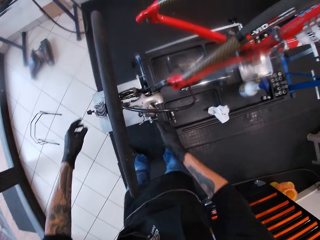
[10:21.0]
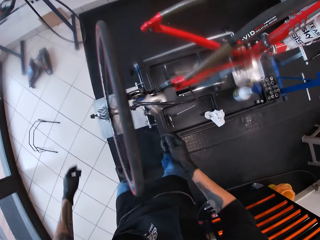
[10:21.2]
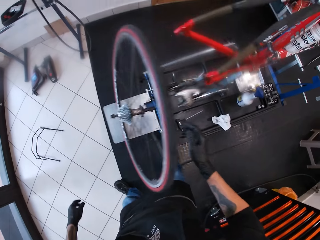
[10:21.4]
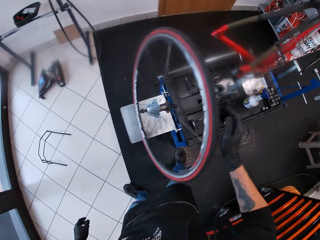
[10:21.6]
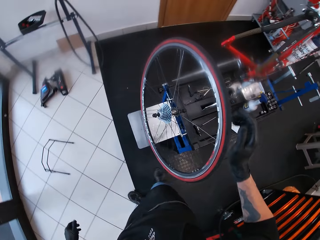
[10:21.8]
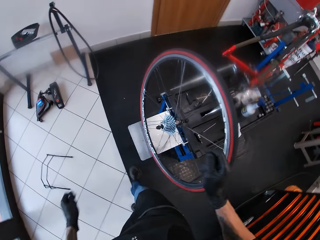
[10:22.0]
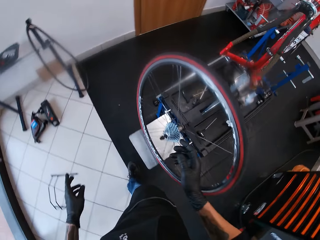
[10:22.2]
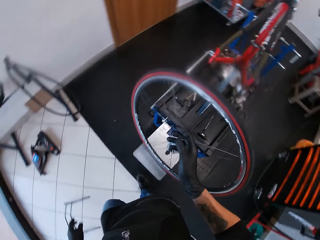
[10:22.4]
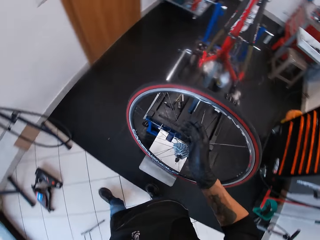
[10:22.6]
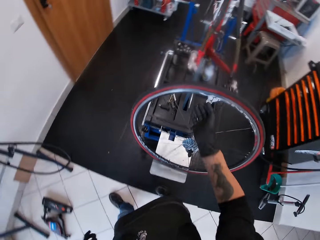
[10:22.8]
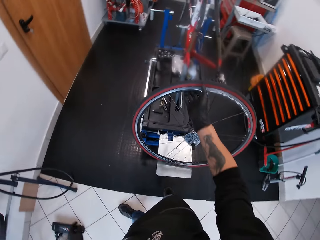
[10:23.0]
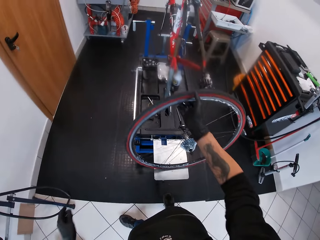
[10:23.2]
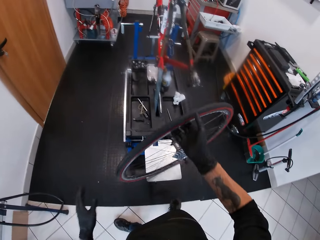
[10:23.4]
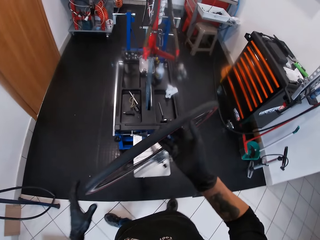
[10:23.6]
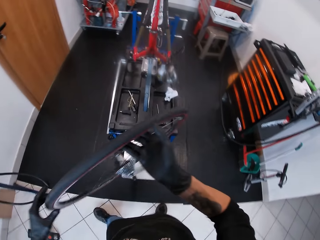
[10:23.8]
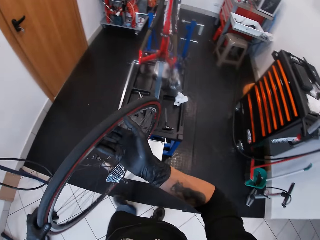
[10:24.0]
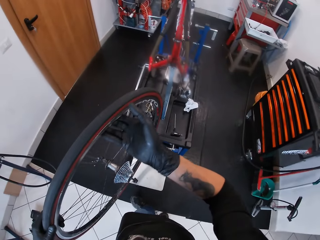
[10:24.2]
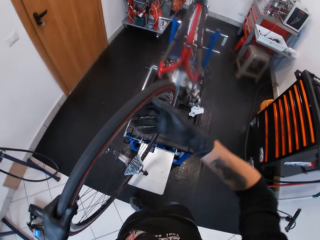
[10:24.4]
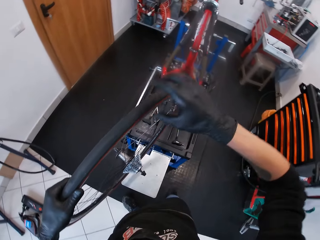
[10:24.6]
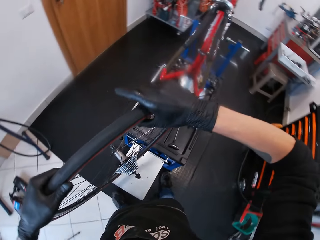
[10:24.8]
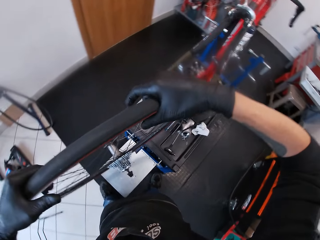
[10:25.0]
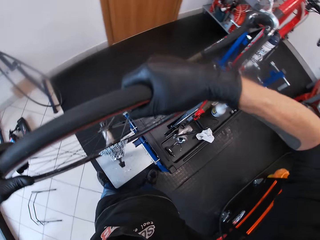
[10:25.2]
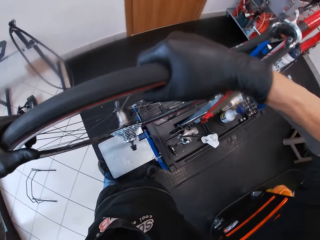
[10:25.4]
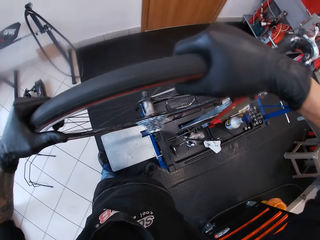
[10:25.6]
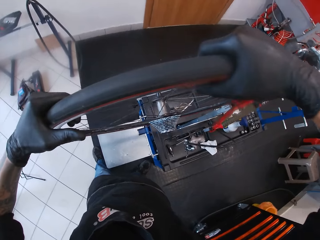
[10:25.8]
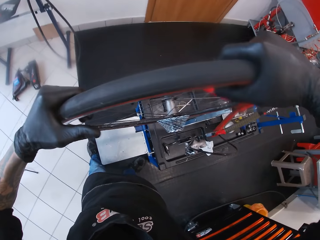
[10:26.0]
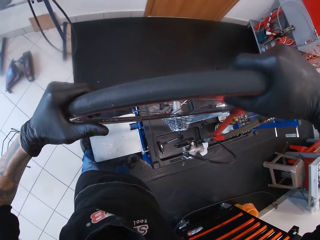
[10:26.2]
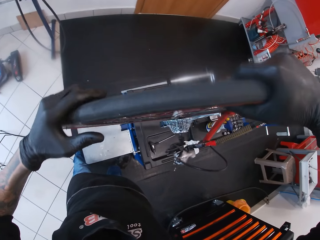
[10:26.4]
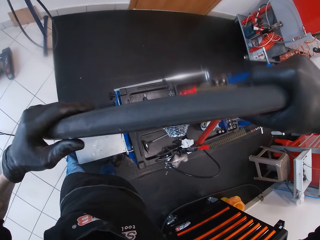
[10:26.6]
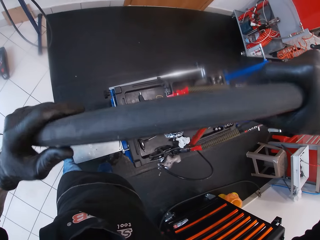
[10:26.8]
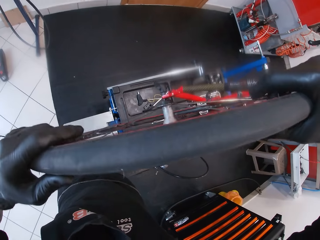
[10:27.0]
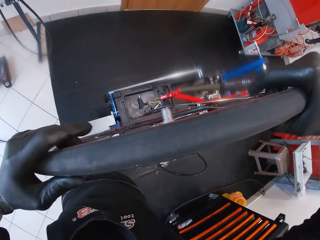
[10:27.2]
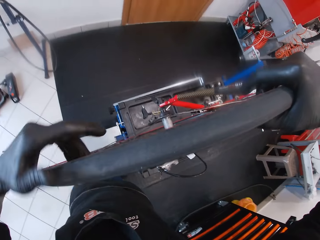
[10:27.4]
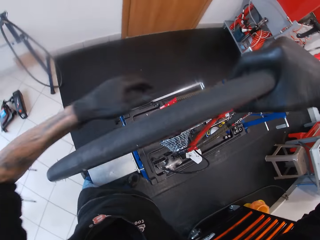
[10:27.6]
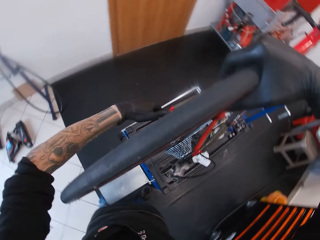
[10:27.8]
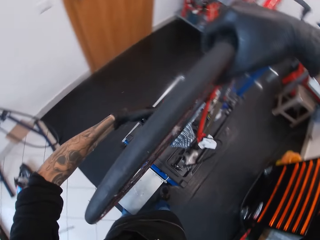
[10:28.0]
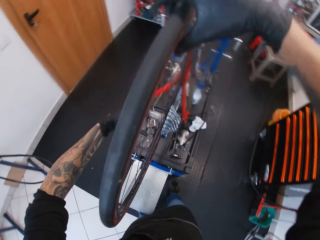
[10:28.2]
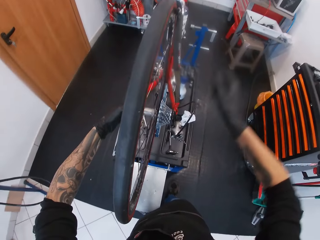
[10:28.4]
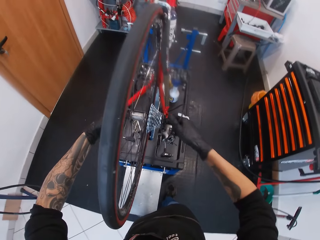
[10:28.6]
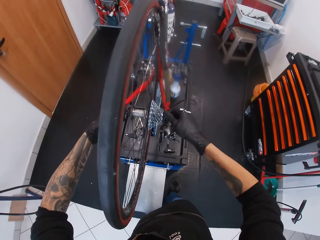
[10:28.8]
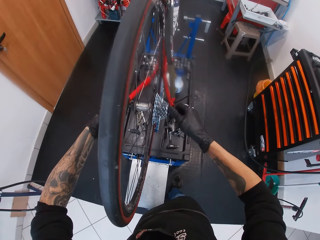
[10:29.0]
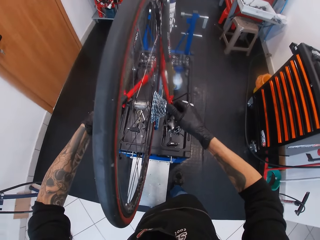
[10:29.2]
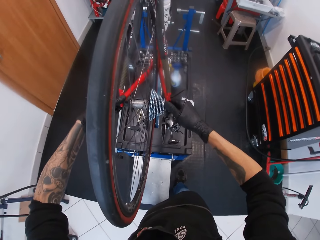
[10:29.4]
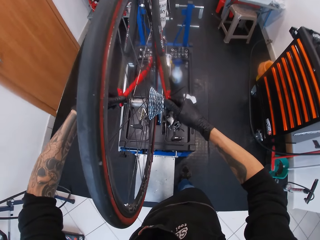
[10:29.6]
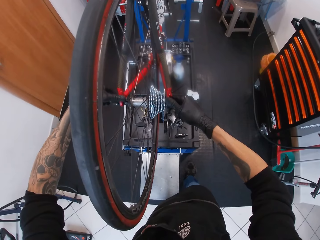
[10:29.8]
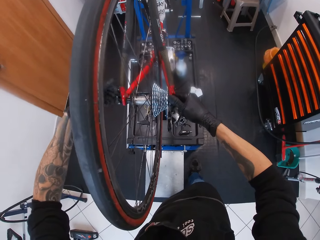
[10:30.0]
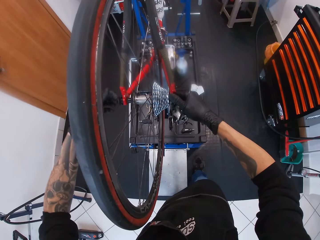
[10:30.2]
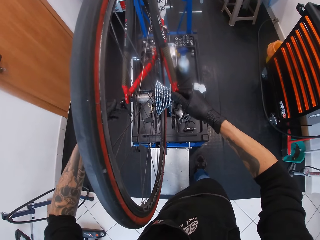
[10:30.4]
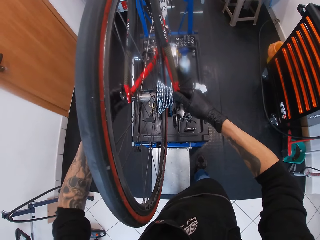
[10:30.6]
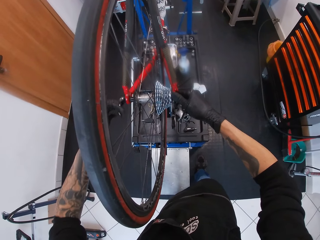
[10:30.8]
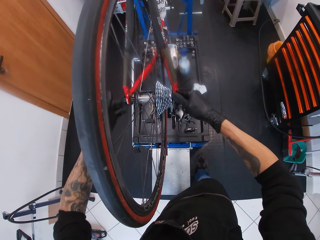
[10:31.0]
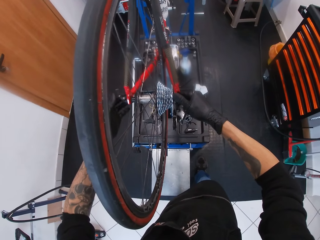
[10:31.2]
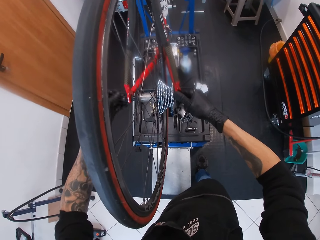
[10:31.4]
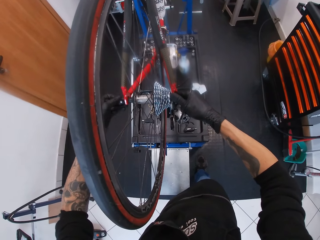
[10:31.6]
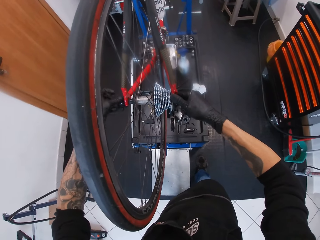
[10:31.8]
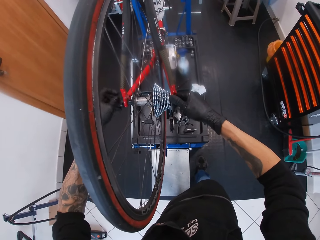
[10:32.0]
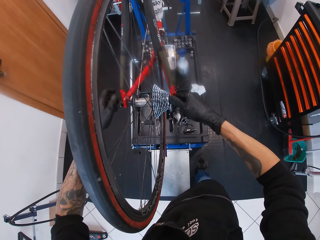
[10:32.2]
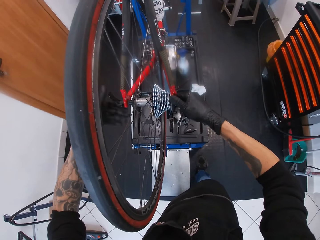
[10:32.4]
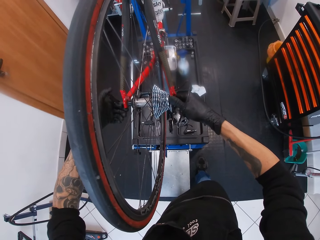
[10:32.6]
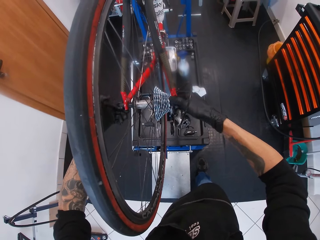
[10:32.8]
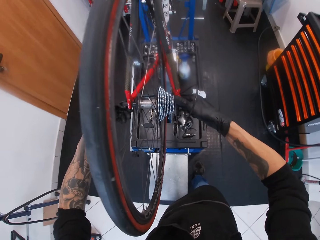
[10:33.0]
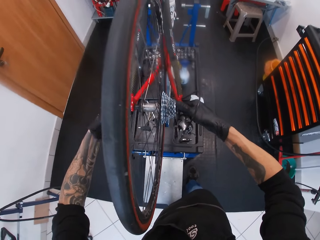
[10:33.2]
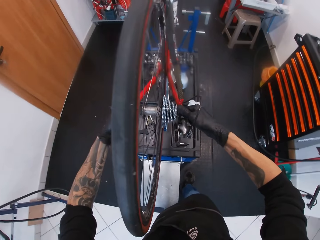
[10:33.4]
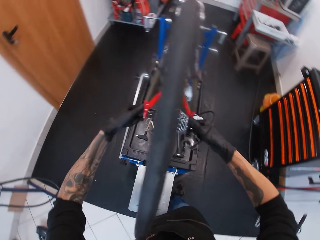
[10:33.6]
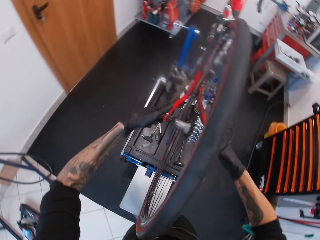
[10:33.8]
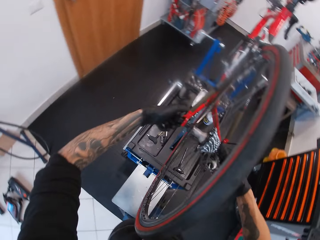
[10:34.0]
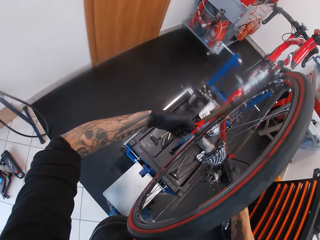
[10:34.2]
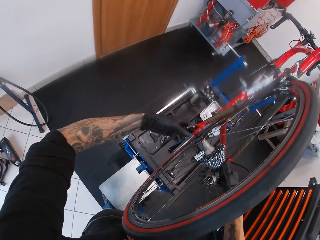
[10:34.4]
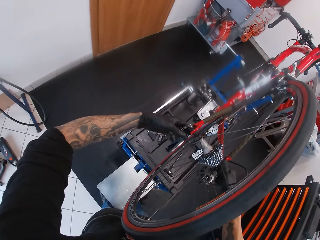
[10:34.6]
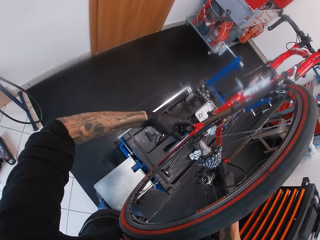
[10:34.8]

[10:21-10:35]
The camera wearer stands up and walks. He lifts the bike wheel or tire with his right hand. He fits the bike wheel between the seat stays with both hands. He connects the metal to the tire. He adjusts the quick release skewer lever with his left hand. He tightens the nut with the hand.

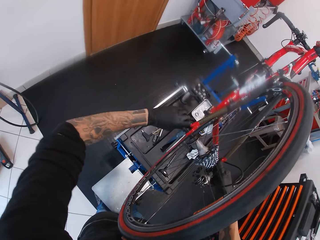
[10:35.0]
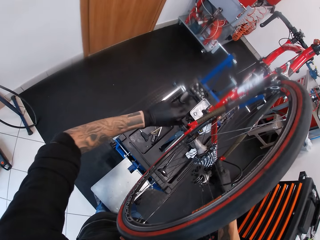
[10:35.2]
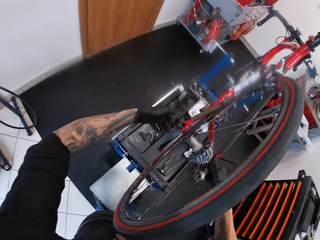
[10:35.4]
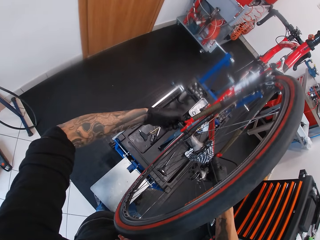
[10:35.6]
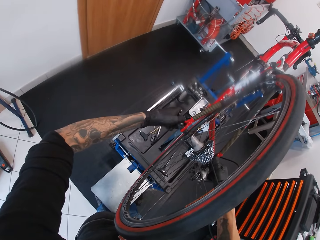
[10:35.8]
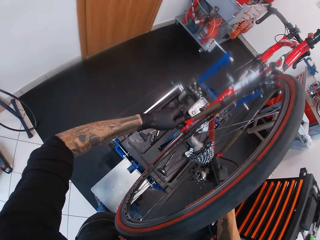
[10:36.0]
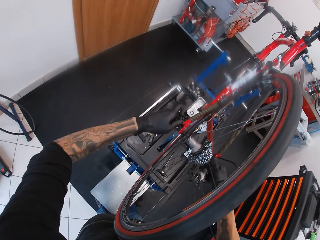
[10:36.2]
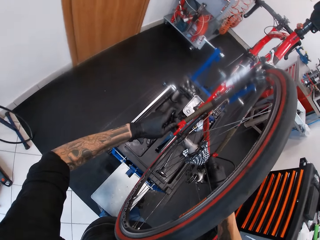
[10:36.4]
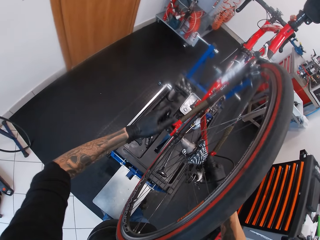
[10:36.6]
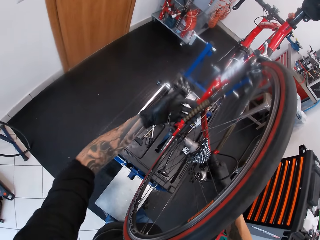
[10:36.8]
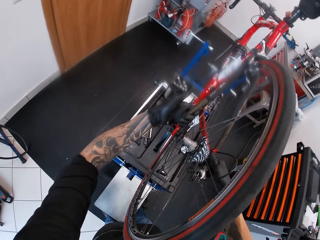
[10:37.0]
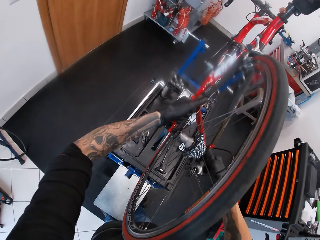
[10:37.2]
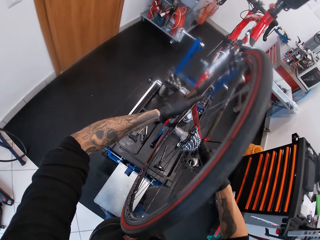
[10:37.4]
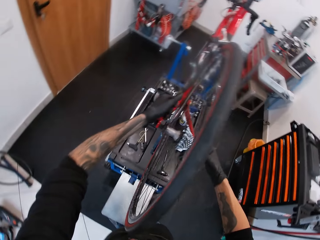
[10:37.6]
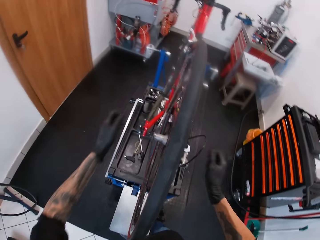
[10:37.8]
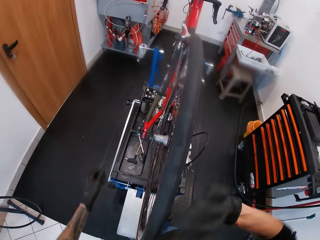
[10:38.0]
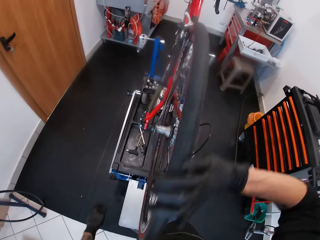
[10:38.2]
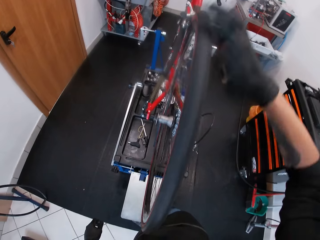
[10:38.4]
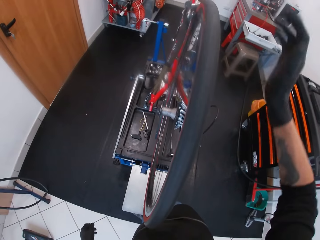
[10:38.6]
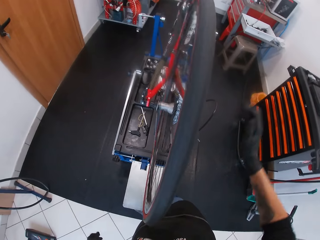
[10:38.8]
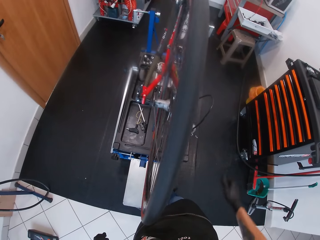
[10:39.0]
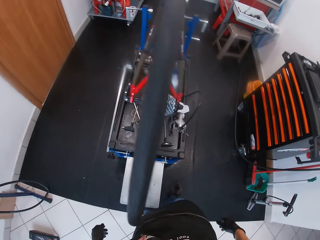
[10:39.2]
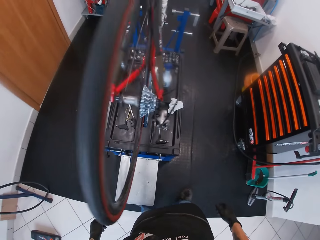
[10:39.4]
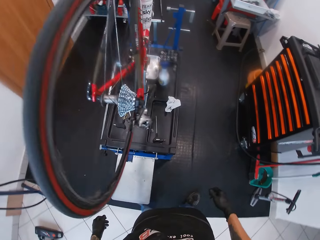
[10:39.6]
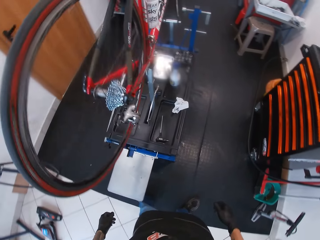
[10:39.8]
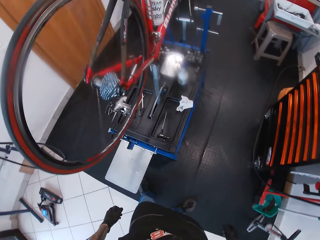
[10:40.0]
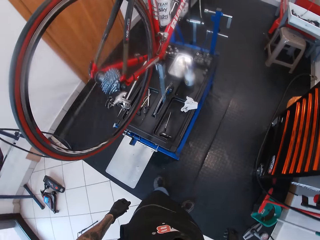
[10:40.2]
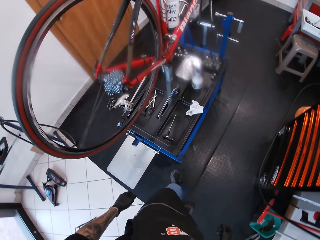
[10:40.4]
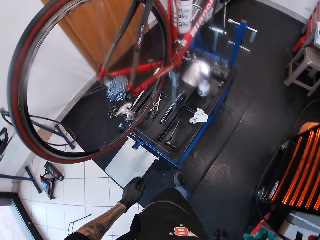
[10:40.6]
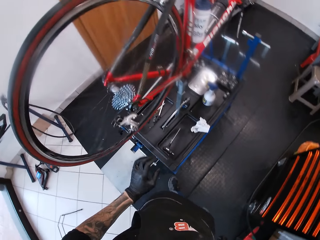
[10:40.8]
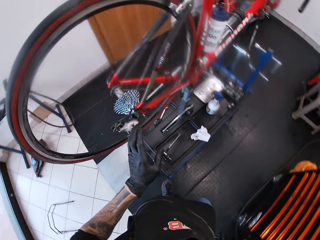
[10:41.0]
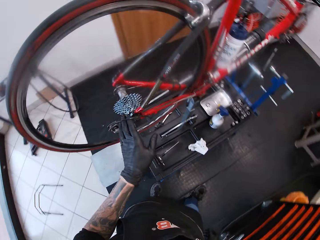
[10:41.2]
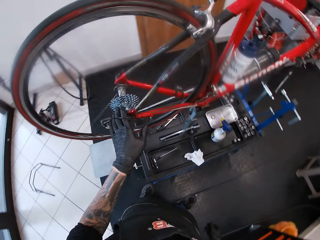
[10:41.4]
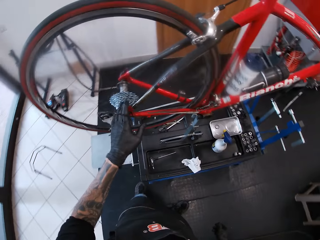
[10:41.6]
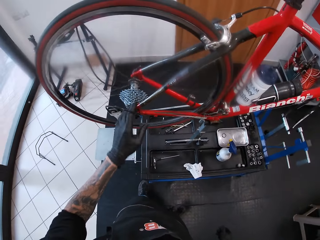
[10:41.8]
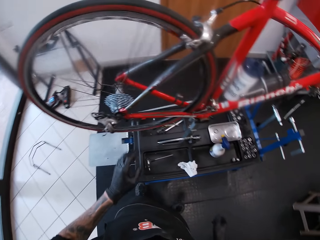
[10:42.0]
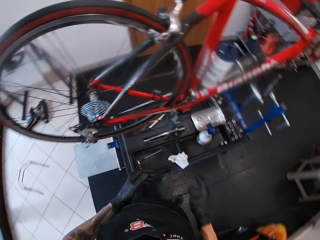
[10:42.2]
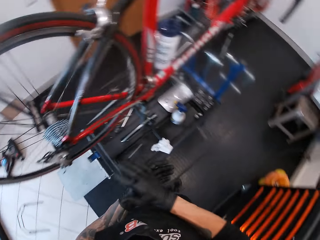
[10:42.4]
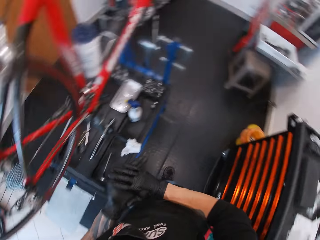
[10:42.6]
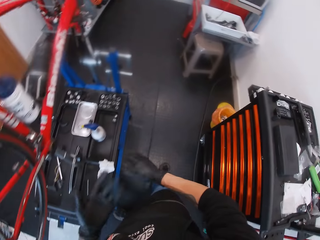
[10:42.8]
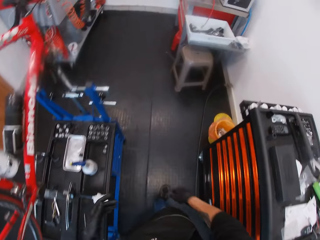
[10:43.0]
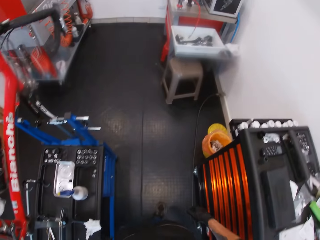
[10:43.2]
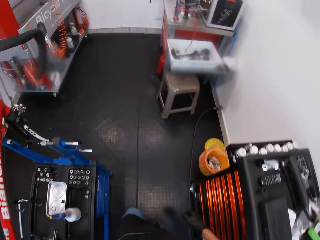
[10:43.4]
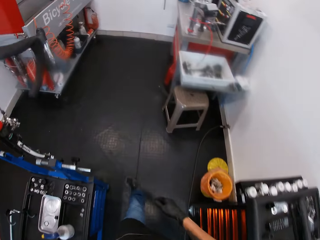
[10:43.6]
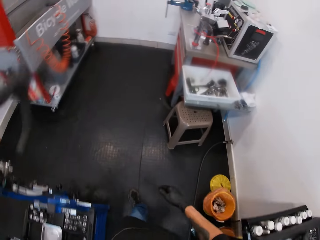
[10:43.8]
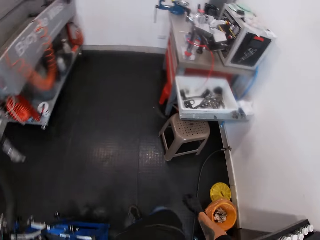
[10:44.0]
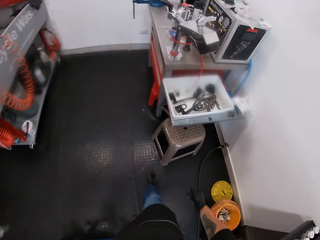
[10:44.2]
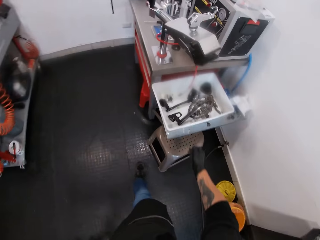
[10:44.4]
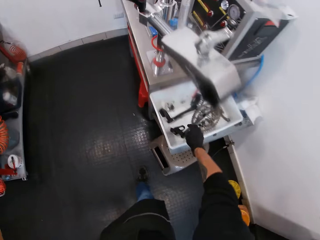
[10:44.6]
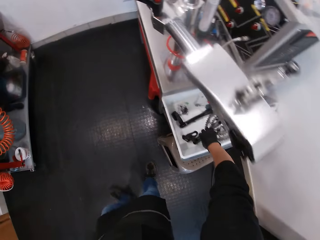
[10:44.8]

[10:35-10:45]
The camera wearer rolls the bicycle wheel with his right hand. He walks.
